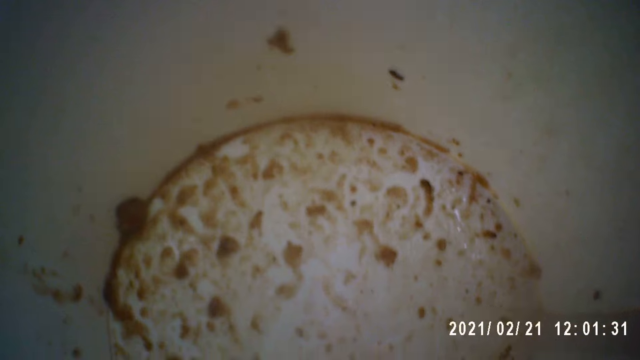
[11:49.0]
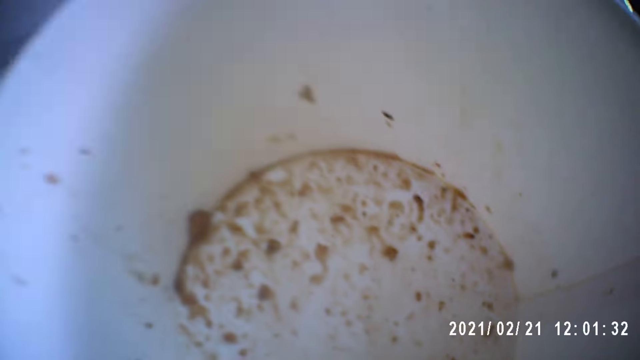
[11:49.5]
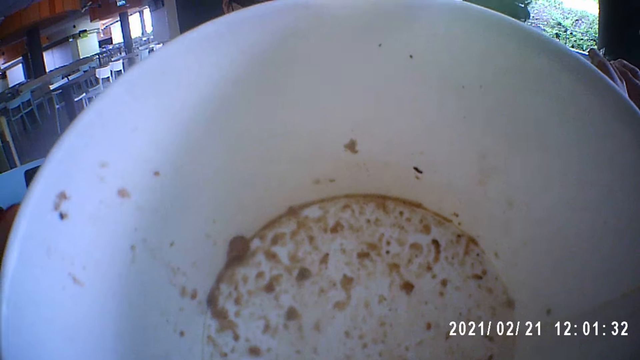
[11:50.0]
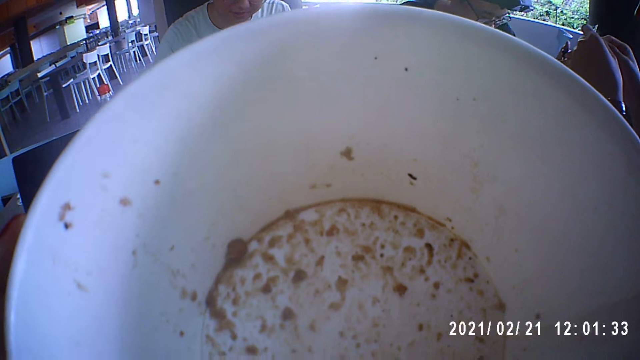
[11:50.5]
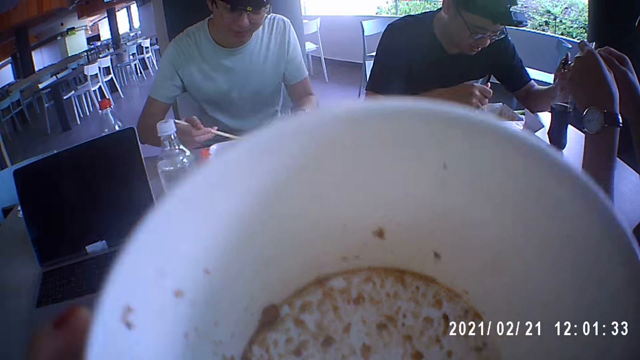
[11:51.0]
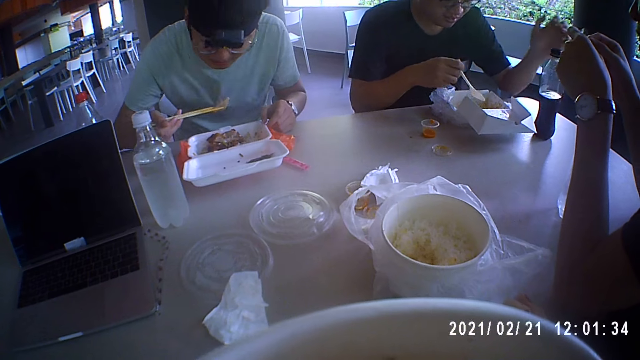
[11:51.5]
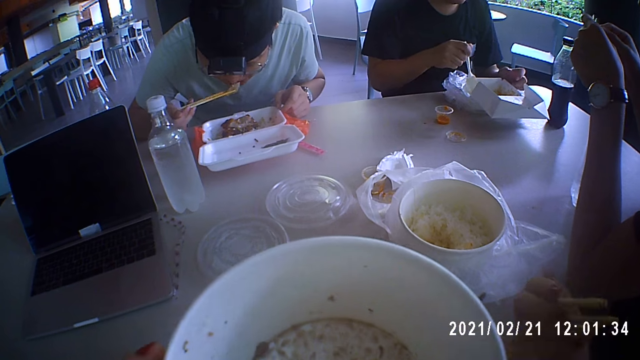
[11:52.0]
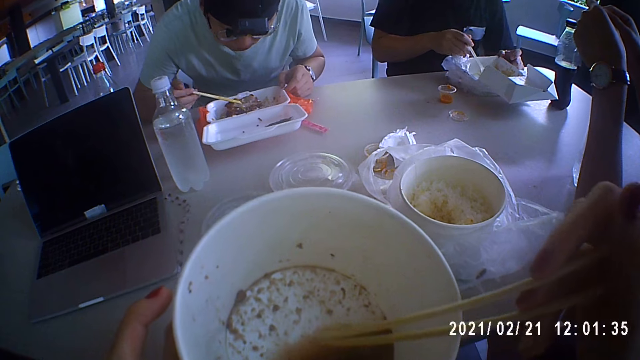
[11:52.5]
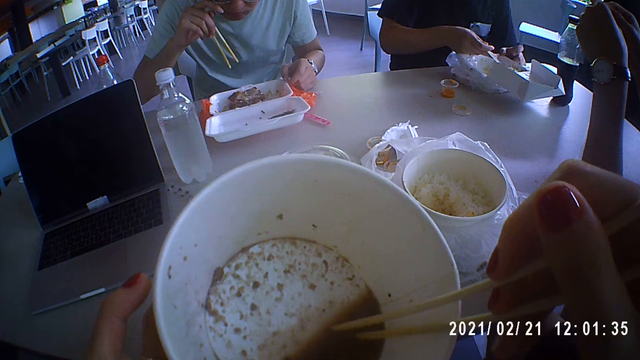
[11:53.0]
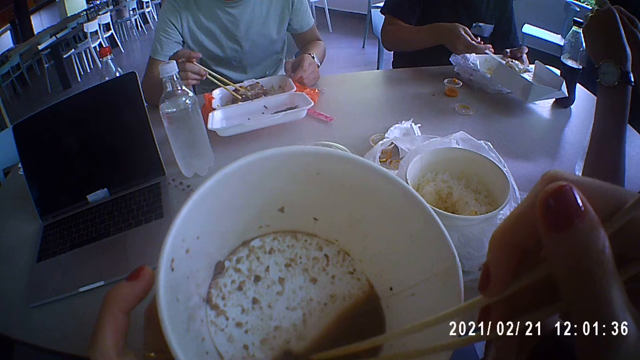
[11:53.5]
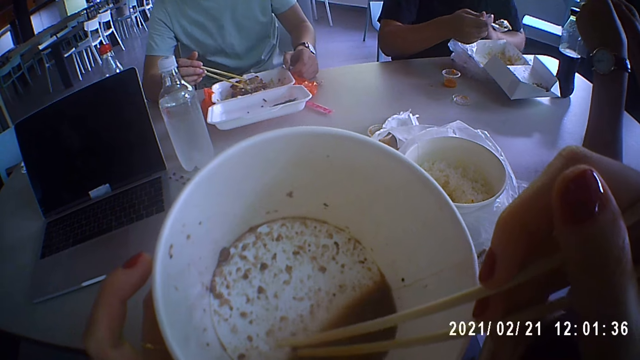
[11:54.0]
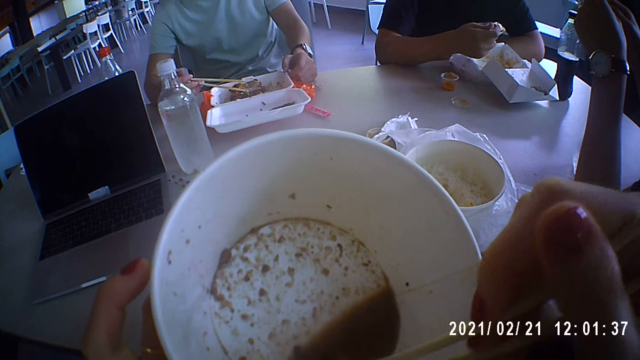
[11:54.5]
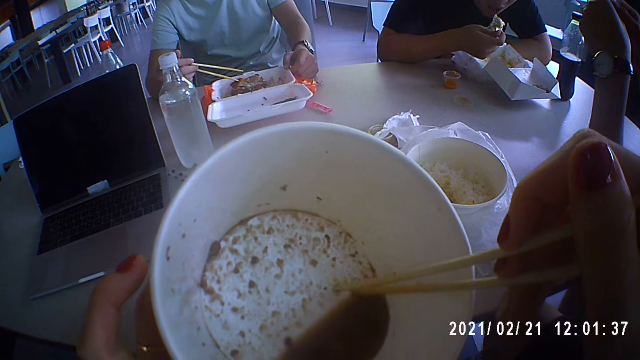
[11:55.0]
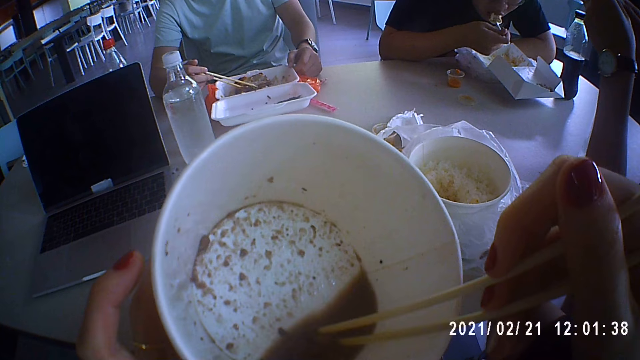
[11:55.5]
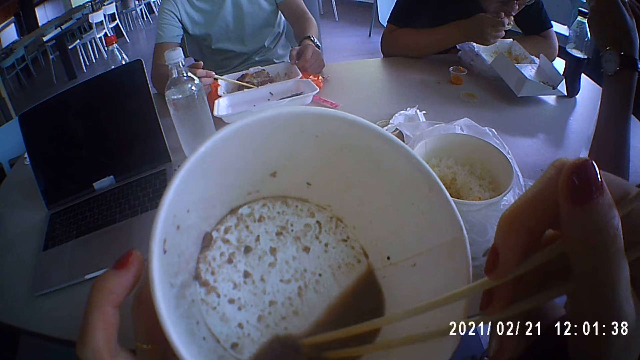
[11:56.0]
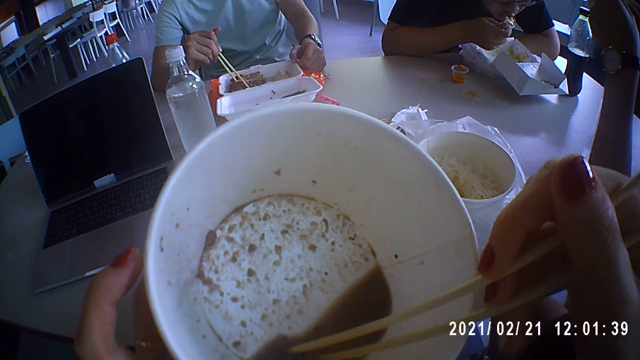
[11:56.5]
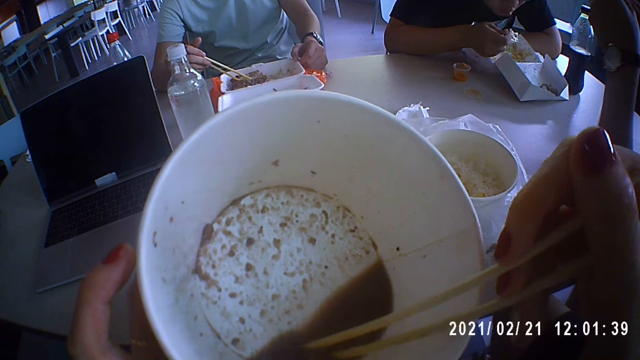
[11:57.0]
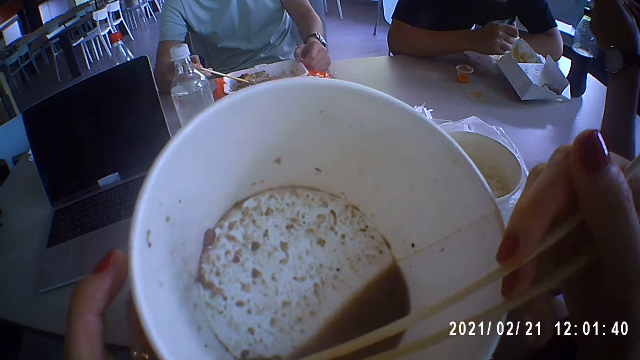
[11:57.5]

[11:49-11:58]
A man picks a piece of meat from the plate on the table with the pair of chopsticks in his right hand. The camera wearer holds the bowl down. The man puts the piece of meat on the pair of chopsticks in his right hand in his mouth. Another man moves the plate on the table with his left hand and scoops meat from the plate on the table with the spoon in his right hand. The camera wearer stirs the soup in the plate in her left hand with the pair of chopsticks in her right hand. The first man adjusts the pair of glasses on his face with his right hand. The camera wearer scoops the food. The other man puts the meat on the spoon in his right hand in his mouth. The first man moves the meat in the plate on the table with the pair of chopsticks in his right hand. The camera wearer picks a piece of meat from the plate of soup in her left hand with the pair of chopsticks in her right hand. The other man drops the meat on the spoon in his right hand in the plate on the table.

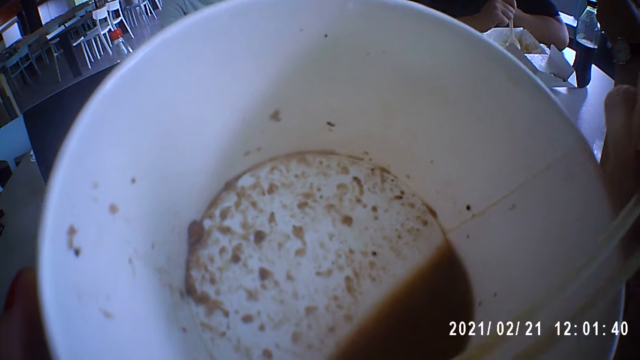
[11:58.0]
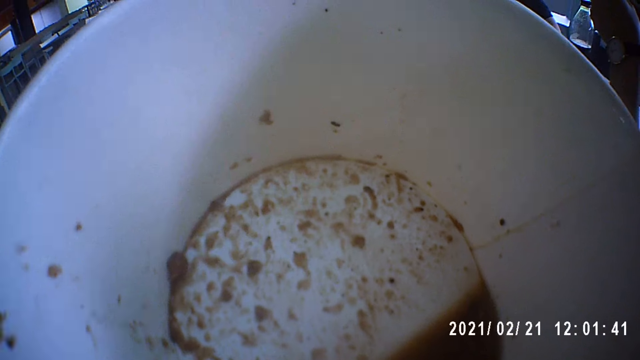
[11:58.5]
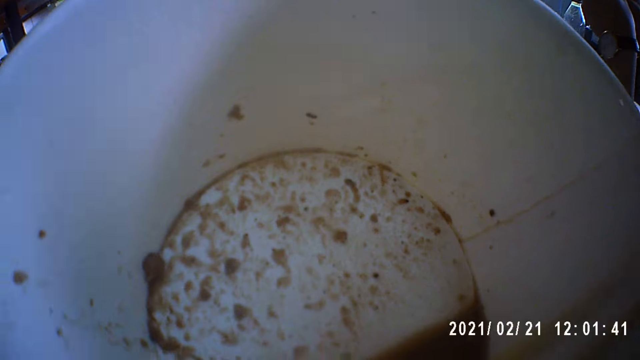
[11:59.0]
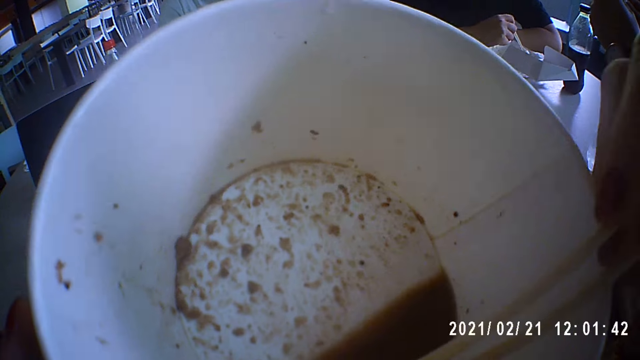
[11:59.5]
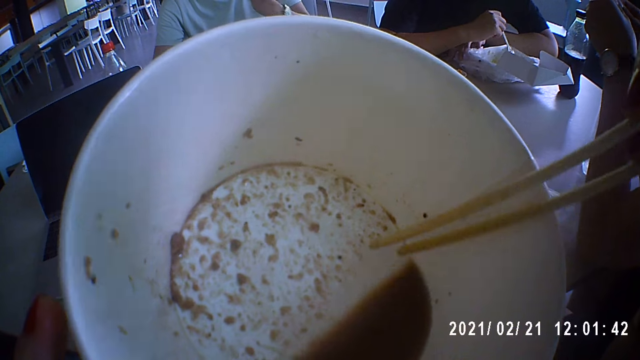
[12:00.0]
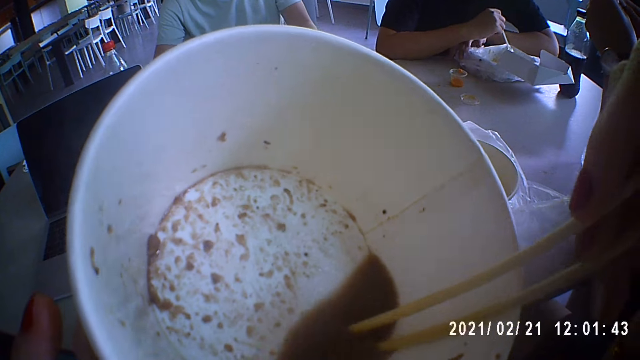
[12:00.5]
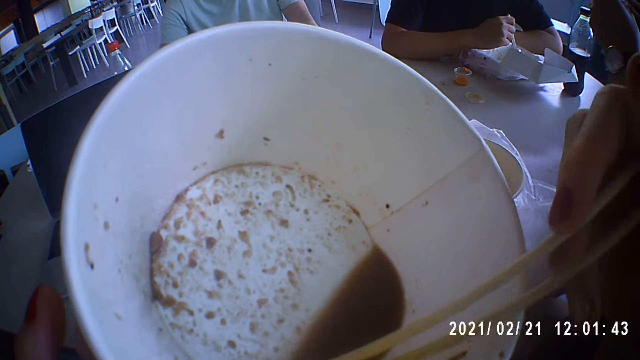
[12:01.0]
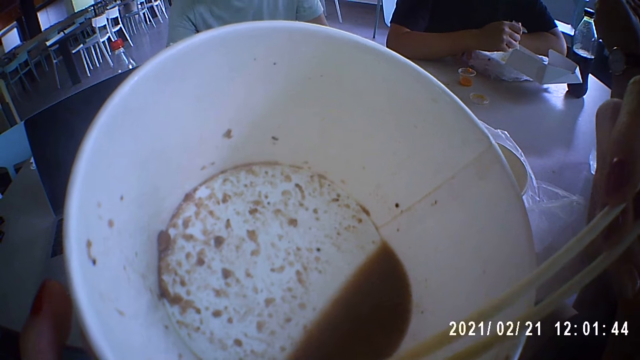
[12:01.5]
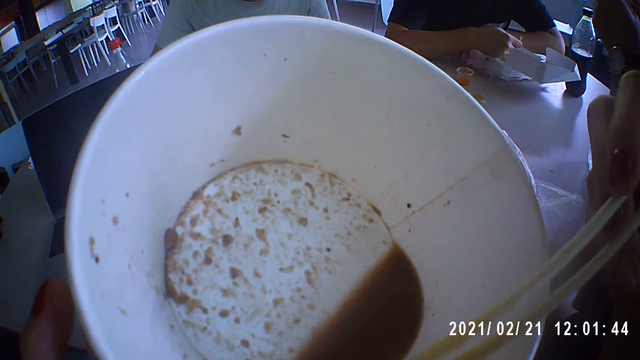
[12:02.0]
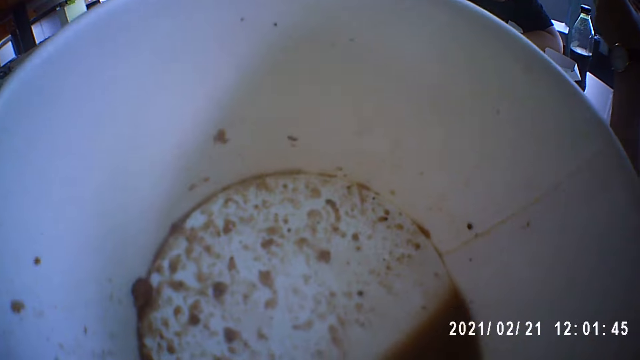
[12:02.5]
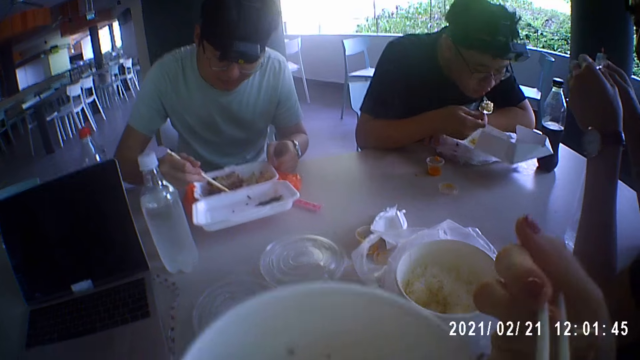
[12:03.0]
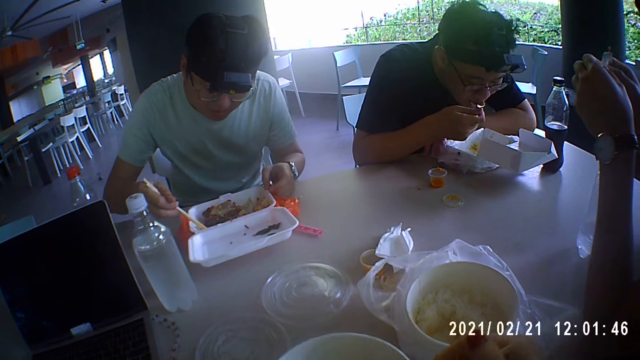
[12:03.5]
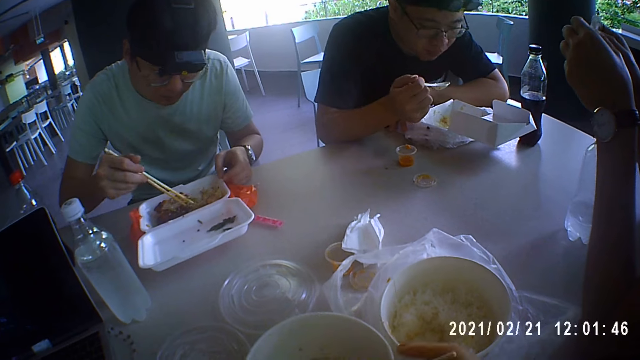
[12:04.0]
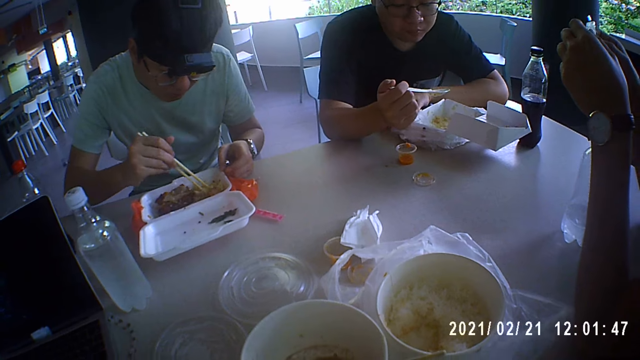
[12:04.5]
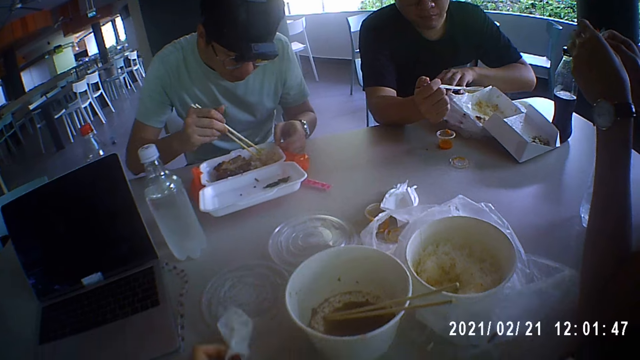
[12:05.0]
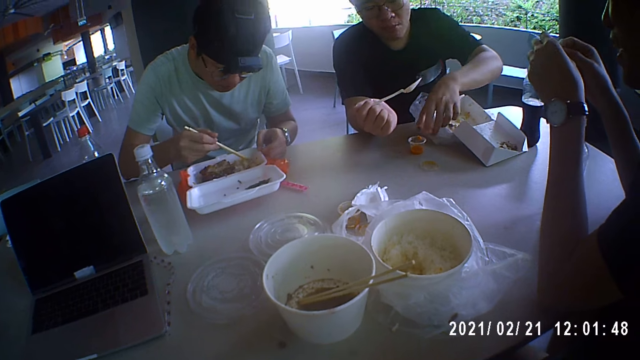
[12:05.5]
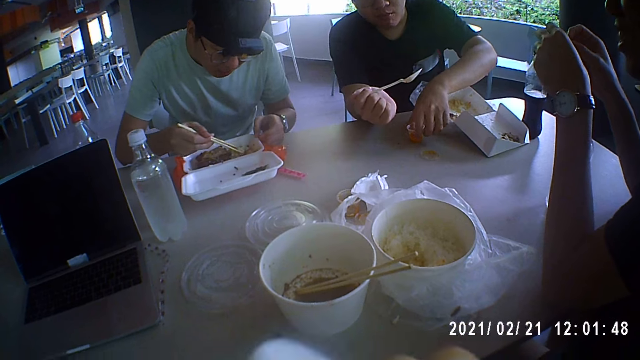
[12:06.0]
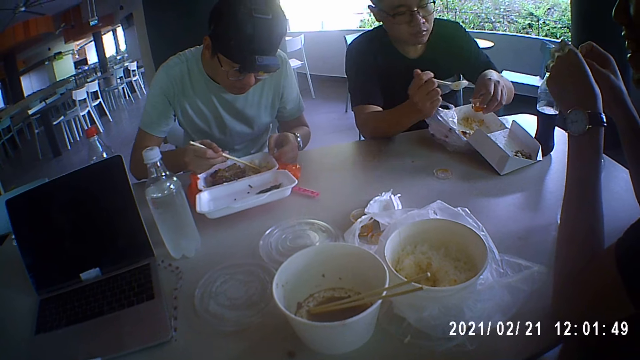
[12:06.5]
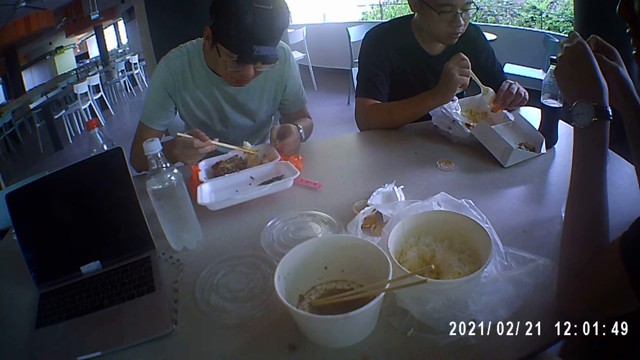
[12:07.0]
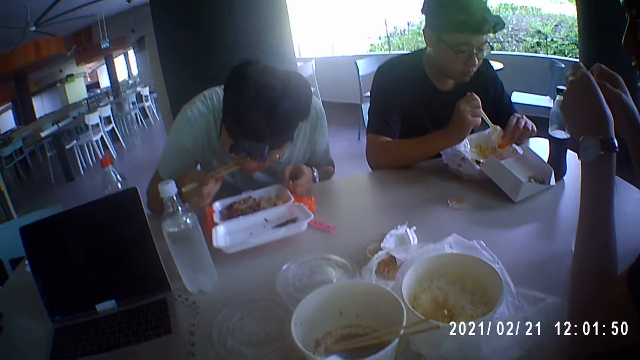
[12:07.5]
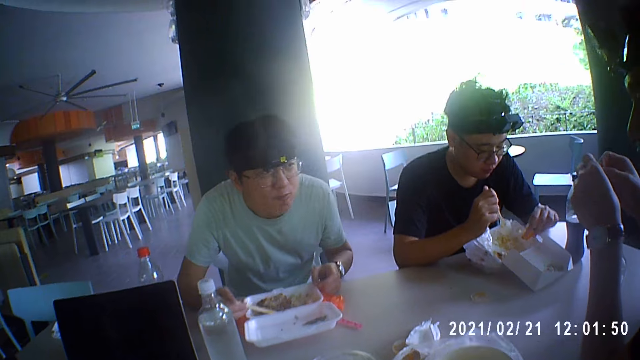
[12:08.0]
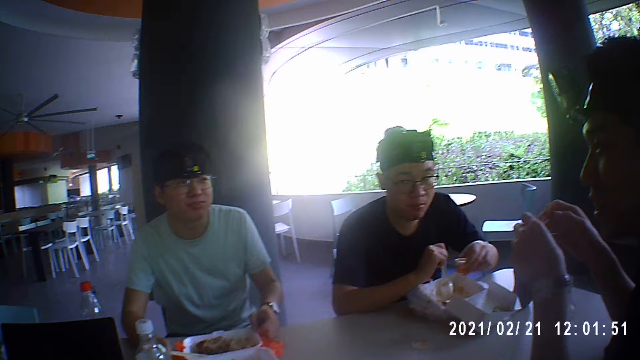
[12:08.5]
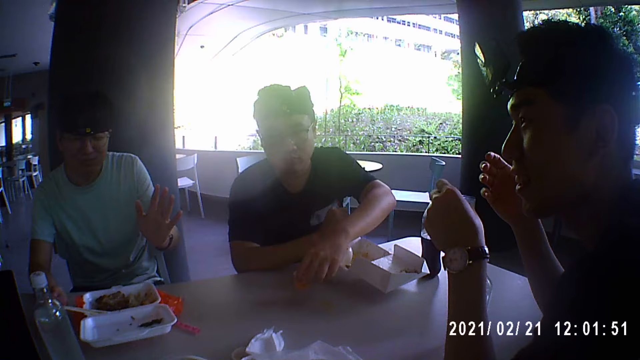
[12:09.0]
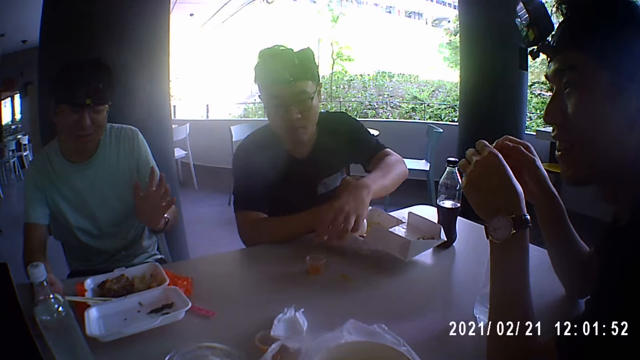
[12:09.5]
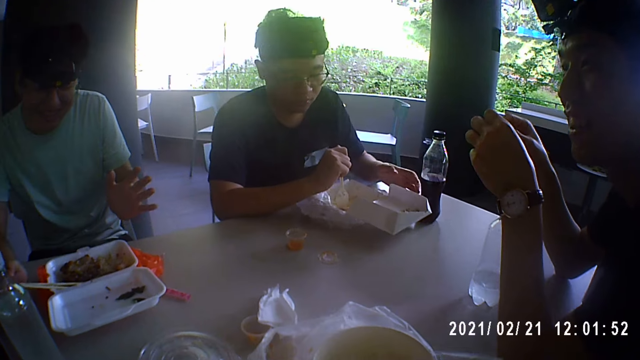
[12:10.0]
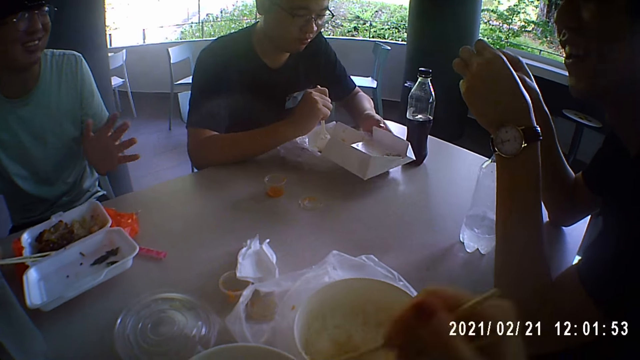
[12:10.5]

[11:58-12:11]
The camera wearer puts the piece of meat on the pair of chopsticks in her right hand in her mouth. A man gathers the rice in the plate on the table with the spoon in his right hand. The camera wearer picks a piece of meat from the plate of soup in her left hand with the pair of chopsticks in her right hand. She scoops the food. The man scoops rice from the plate on the table with the spoon in his right hand. The camera wearer puts the piece of meat on the pair of chopsticks in her right hand in her mouth. The man puts the rice on the spoon in his right hand in his mouth. The camera wearer places the plate of soup in her left hand on the table. Another man gathers the rice in the plate on the table with the pair of chopsticks in his right hand. The camera wearer places the pair of chopsticks in her right hand in the plate of soup on the table. The other man scoops the food. The camera wearer picks a tissue paper from the table with her left hand. The first man picks a cup of sauce from the table with his left hand. The other man takes rice from the plate on the table with the pair of chopsticks in his right hand. The first man takes sauce from the cup of sauce with the spoon in his left hand. The other man puts the rice on the pair of chopsticks in his right hand in his mouth and places the pair of chopsticks in his right hand in the plate on the table. The first man places the cup of sauce in his left hand on the table. The other man talks to a third man. The first man holds the plate on the table with his left hand. The camera wearer picks the pair of chopsticks from the plate of soup on the table with her right hand.
